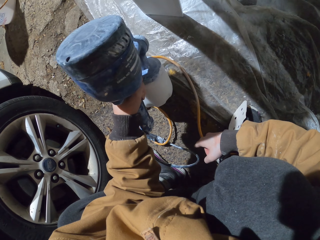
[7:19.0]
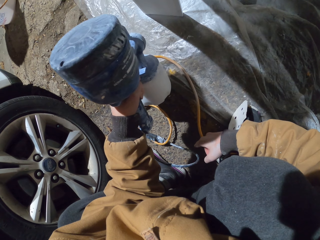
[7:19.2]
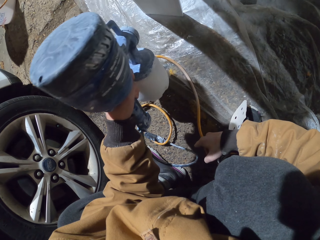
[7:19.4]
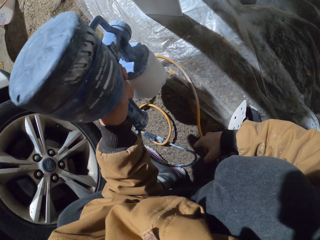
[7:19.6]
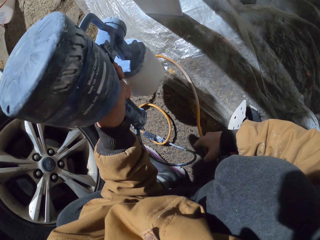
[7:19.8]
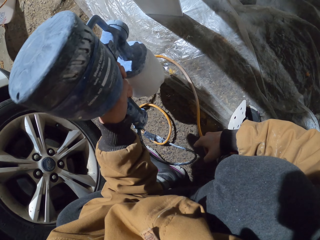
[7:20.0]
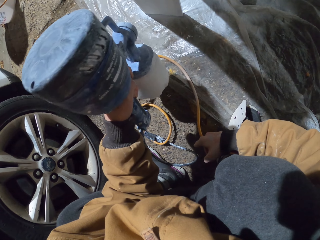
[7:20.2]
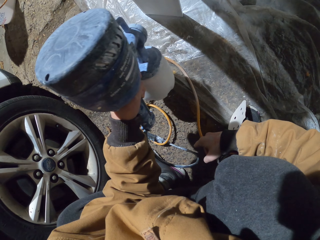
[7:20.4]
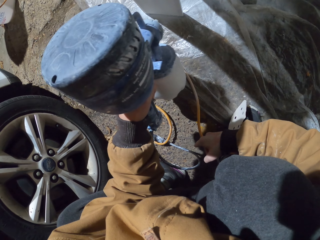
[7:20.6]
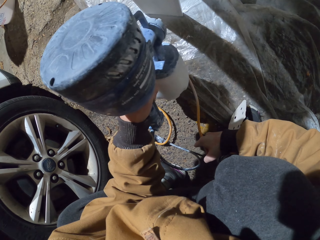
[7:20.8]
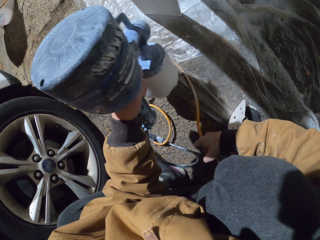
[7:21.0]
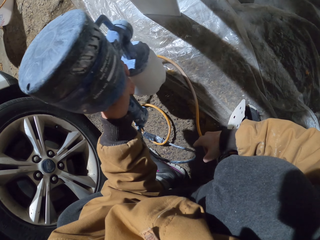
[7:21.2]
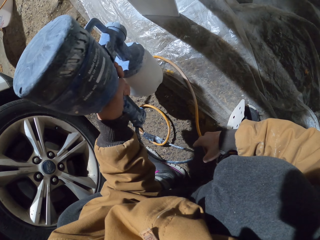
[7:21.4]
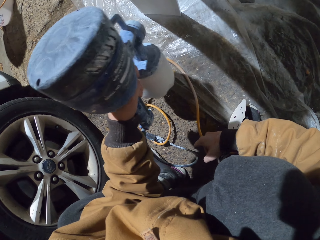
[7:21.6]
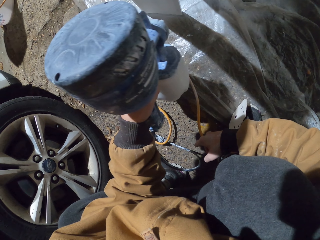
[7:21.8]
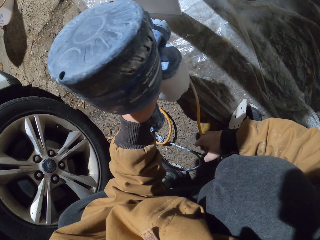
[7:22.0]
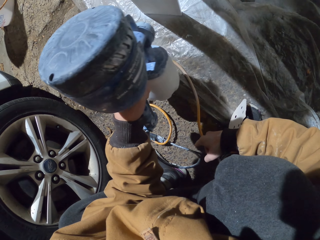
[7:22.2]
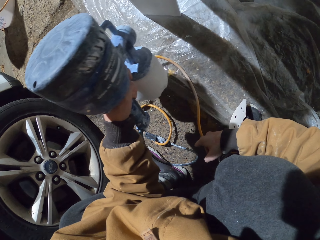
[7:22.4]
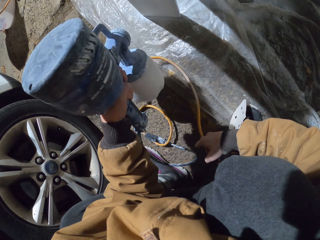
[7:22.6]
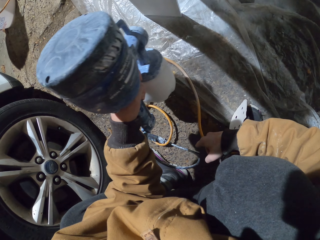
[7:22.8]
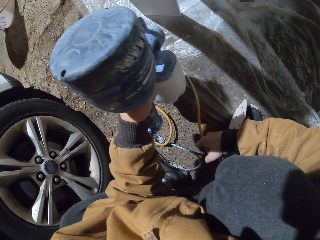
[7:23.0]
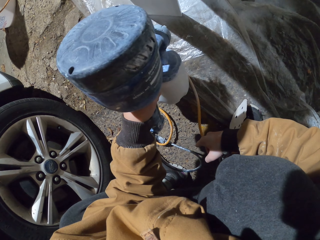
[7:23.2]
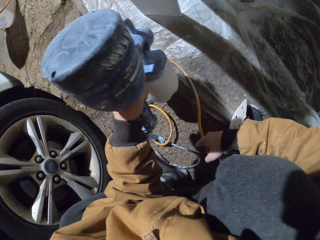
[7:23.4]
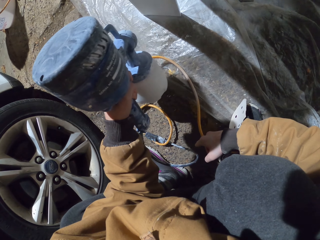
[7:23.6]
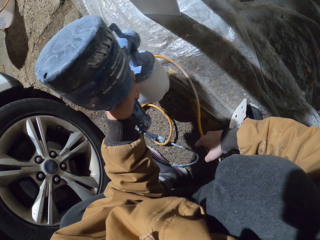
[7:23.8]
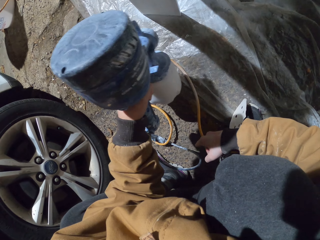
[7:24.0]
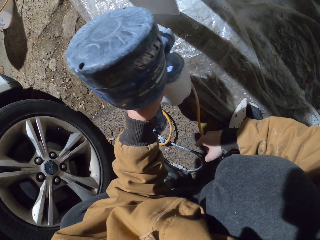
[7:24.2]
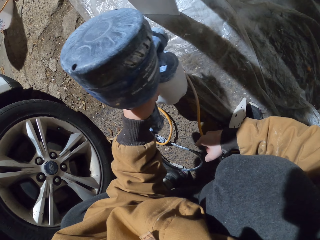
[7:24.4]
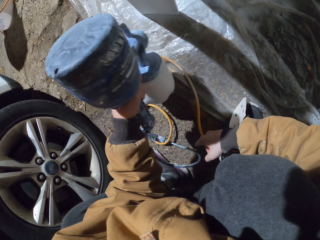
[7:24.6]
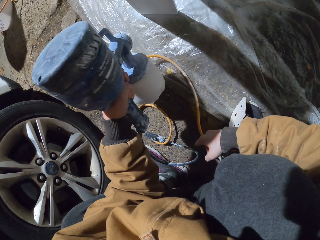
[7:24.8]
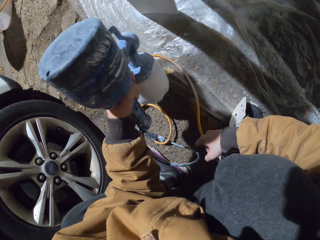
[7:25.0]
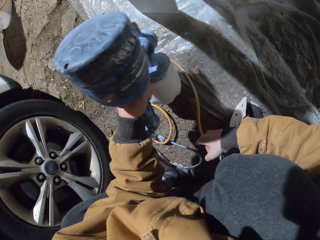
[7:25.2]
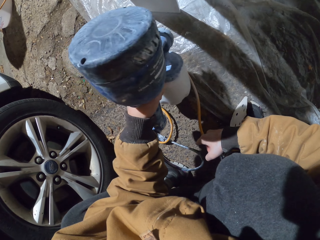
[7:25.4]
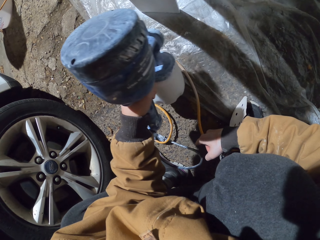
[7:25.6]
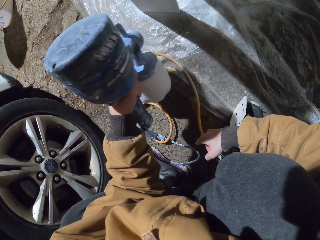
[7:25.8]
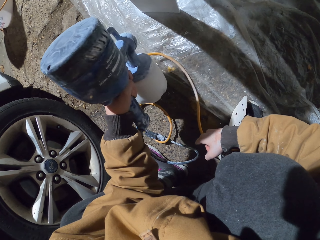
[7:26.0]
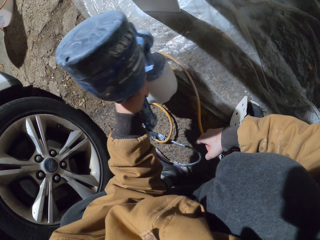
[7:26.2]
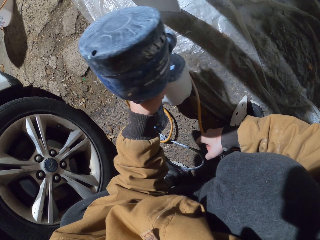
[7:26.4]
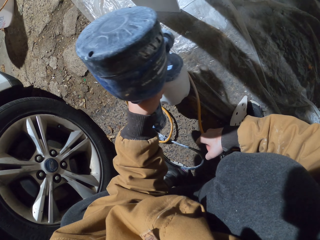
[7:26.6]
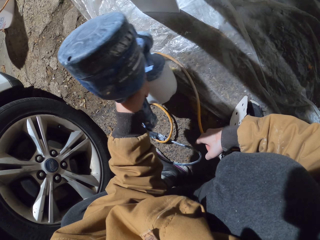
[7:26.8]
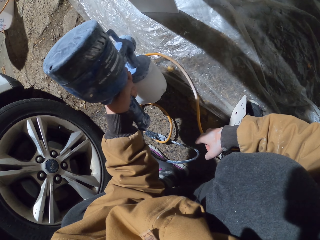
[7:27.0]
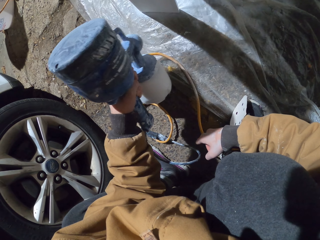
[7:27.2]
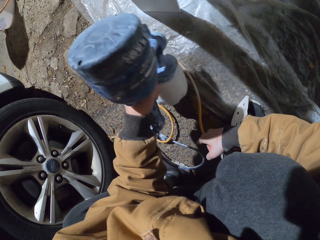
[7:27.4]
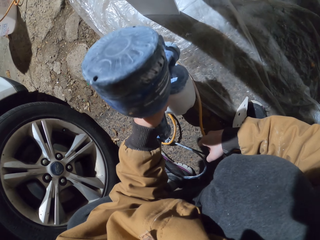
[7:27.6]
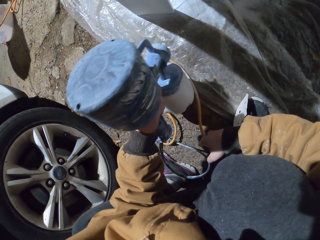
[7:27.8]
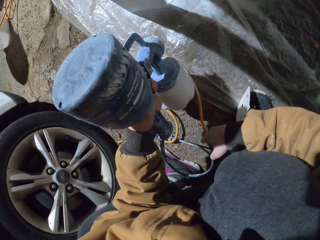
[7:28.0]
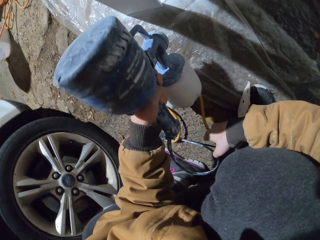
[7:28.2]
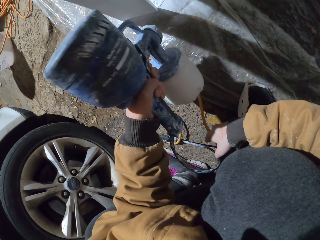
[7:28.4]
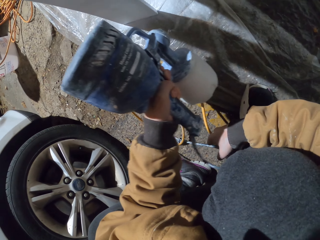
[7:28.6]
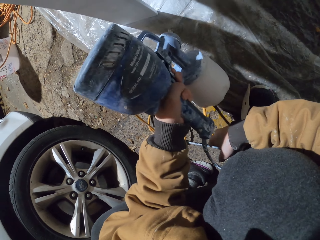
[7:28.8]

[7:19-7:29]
The camera wearer sprays the piece of wood horizontally.

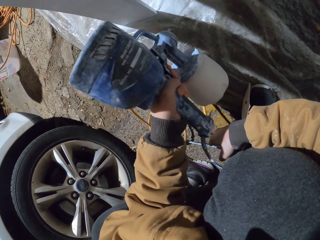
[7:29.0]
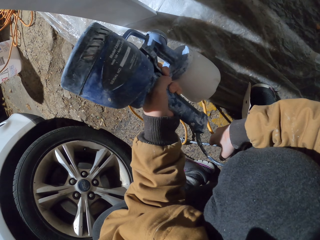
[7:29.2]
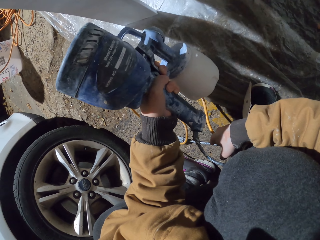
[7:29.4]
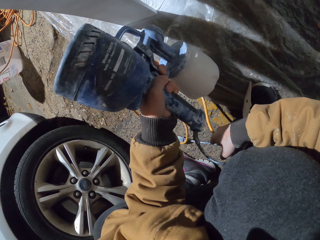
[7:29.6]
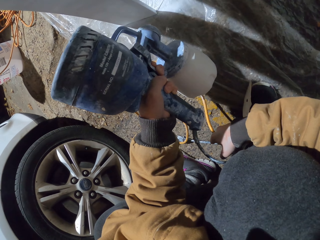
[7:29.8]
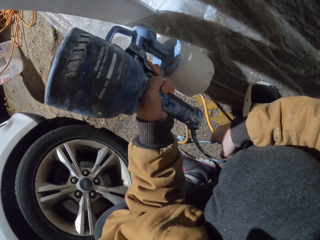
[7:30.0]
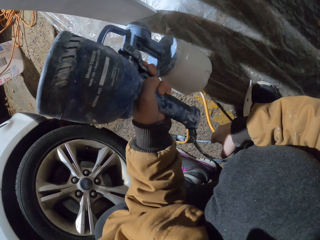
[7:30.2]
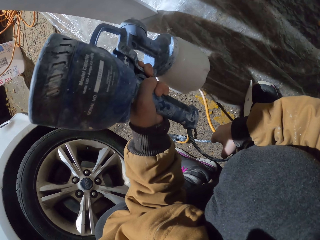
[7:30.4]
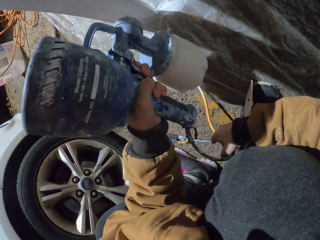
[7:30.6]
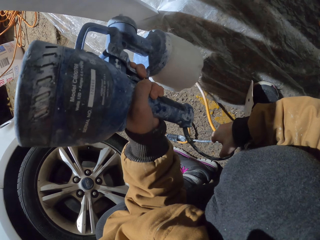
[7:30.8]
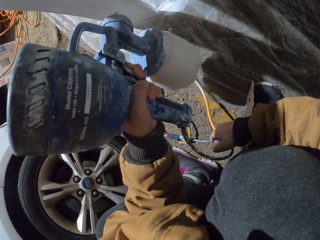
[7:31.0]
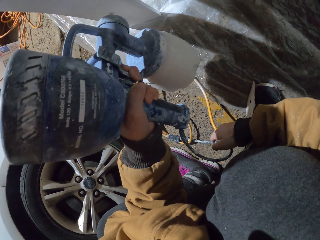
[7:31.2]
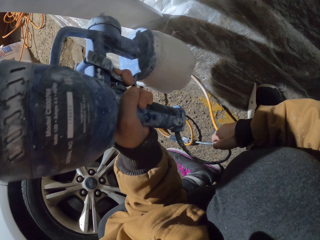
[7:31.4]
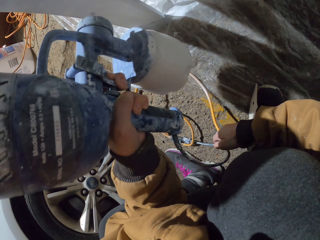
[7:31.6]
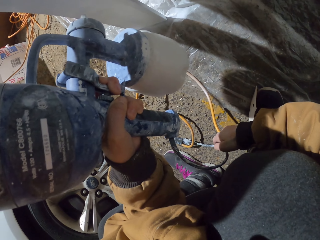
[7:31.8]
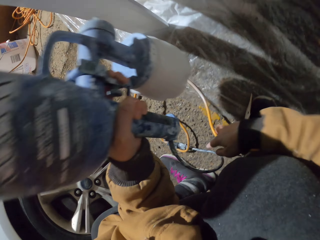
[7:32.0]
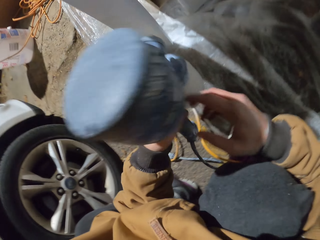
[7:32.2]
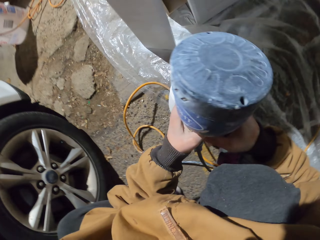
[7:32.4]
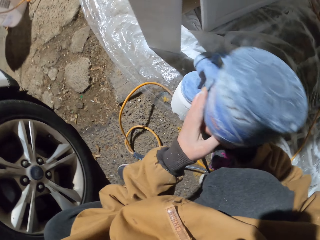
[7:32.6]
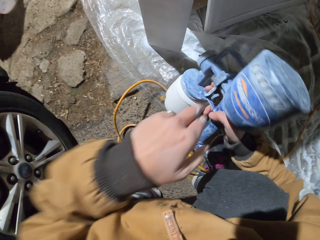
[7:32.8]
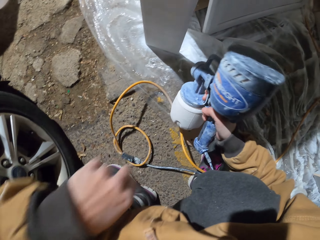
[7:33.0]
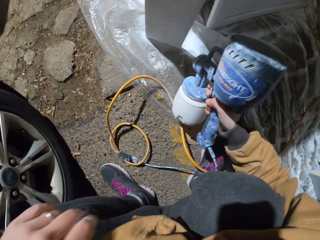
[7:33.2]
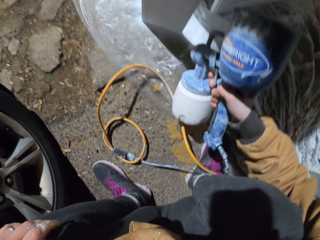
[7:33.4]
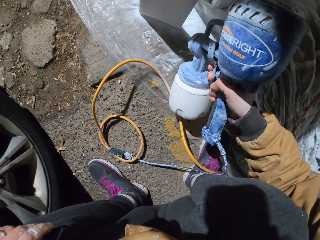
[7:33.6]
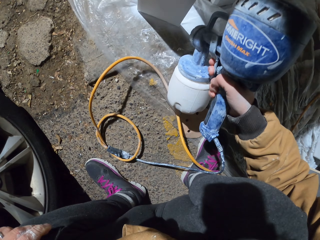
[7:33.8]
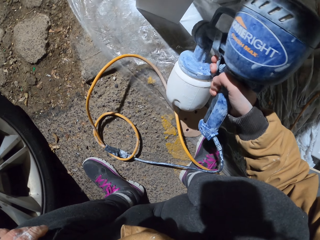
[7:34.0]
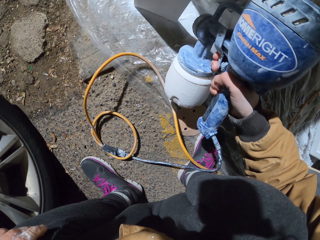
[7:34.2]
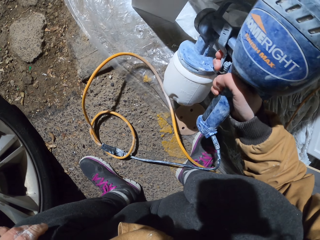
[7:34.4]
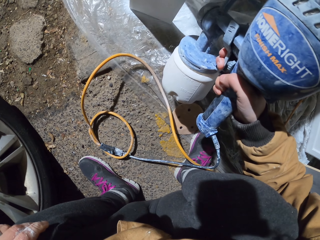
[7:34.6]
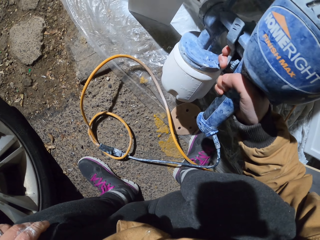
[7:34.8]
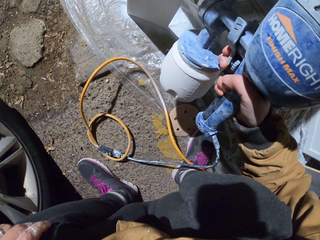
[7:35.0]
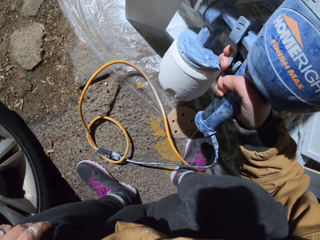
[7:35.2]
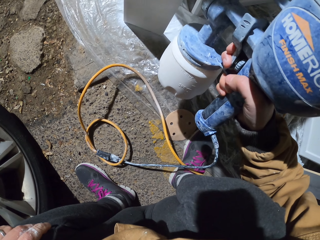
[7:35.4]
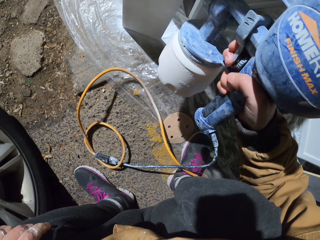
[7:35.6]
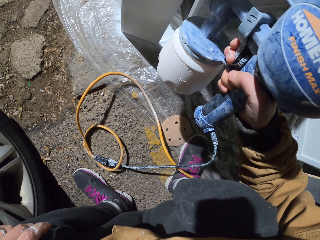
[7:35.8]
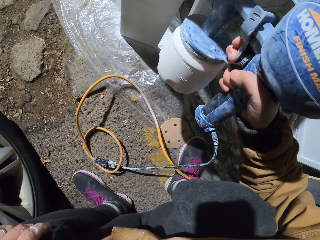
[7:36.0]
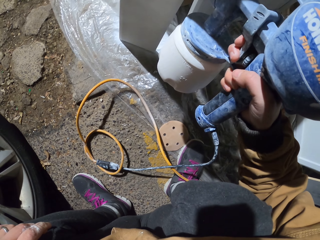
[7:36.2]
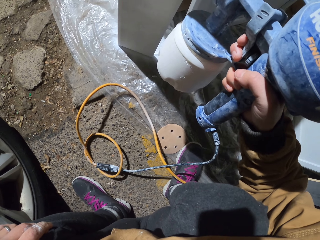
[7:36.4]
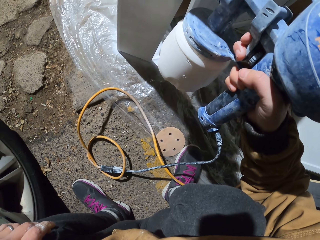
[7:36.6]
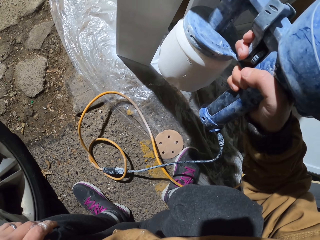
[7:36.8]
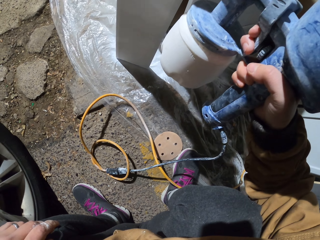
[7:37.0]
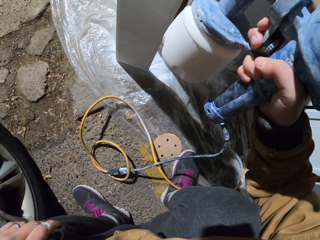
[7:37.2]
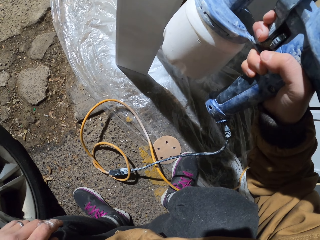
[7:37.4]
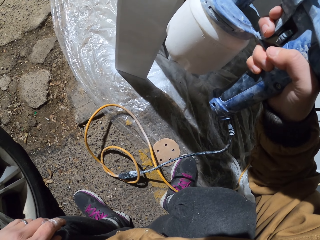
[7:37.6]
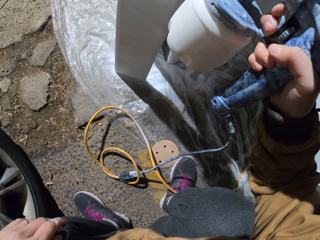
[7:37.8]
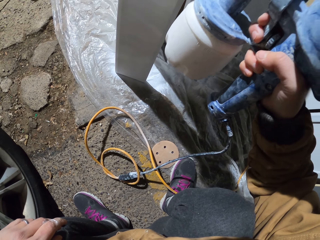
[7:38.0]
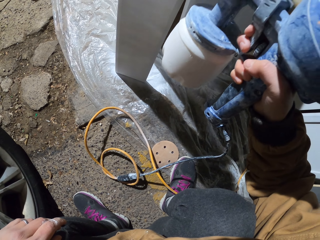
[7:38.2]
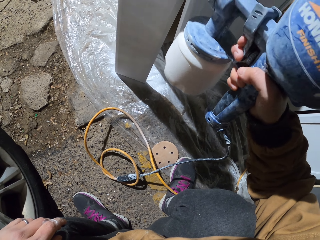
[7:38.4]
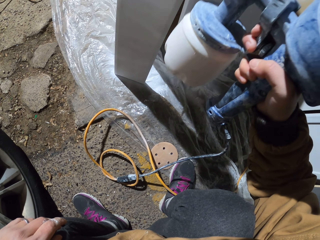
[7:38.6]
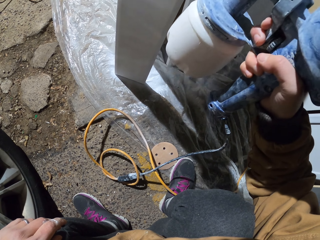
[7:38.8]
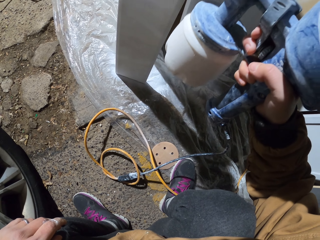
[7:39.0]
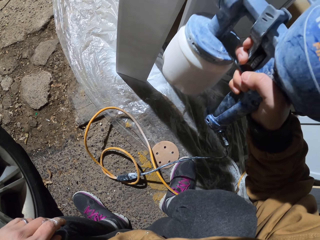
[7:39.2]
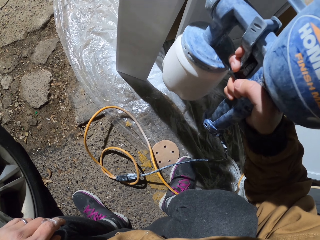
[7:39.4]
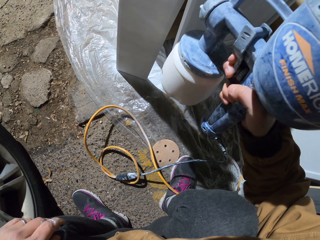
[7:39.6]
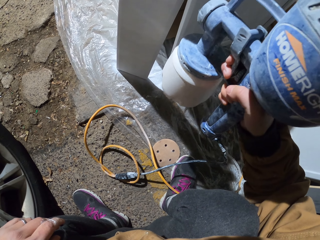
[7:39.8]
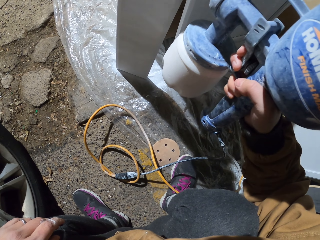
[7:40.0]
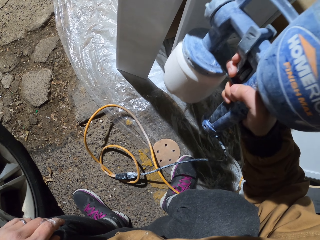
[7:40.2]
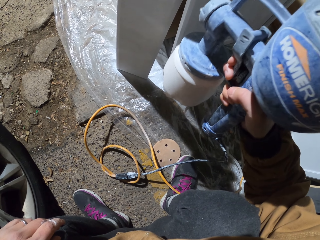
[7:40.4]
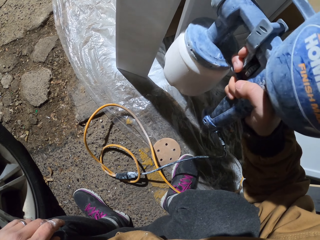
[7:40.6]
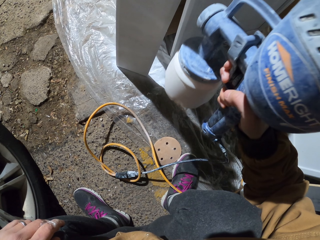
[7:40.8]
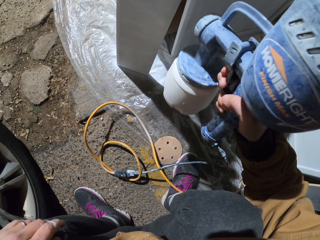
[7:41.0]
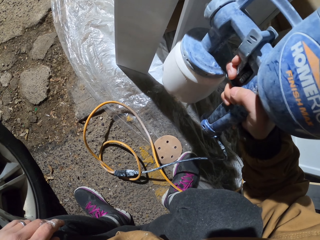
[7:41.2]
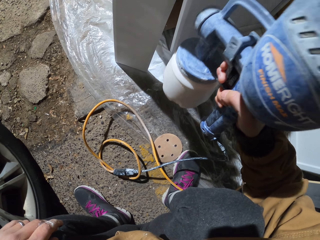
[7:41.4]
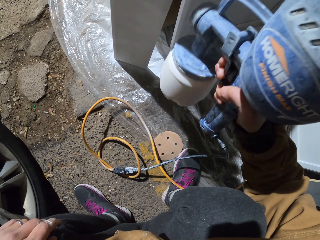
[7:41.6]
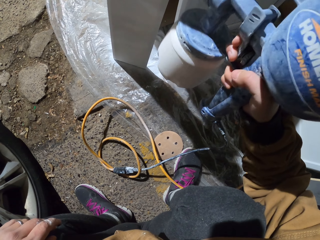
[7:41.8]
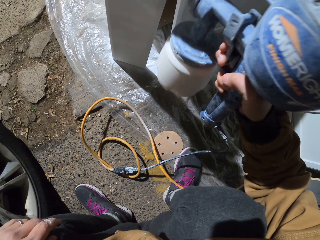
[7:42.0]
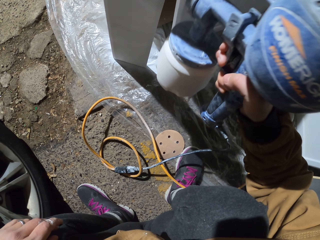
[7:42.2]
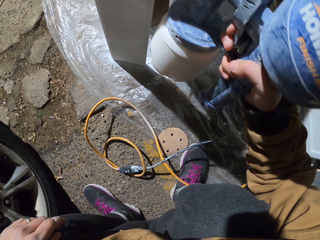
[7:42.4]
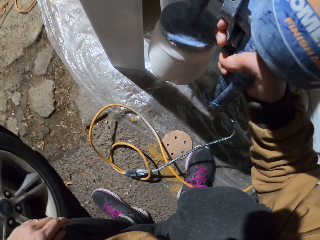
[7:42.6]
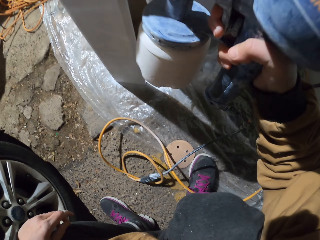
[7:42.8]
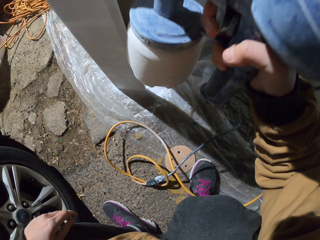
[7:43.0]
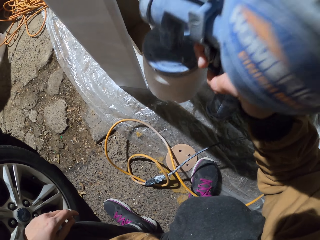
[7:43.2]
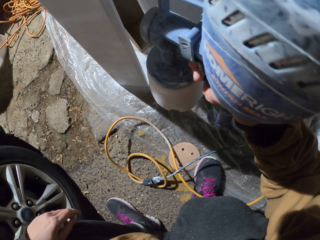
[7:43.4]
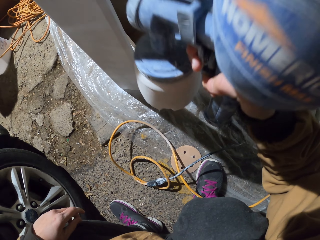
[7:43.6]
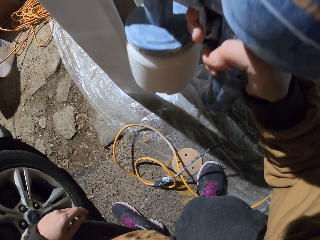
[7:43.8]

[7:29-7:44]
The camera wearer sprays the piece of wood vertically. He transfers the spraying gun to his other hand. He sprays the piece of wood with the HOMERIGHT spray gun. He sprays the piece of wood vertically.
